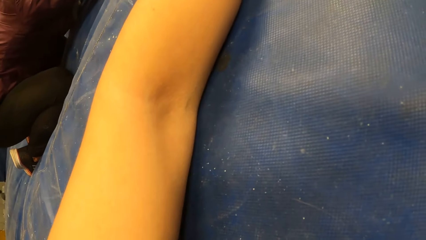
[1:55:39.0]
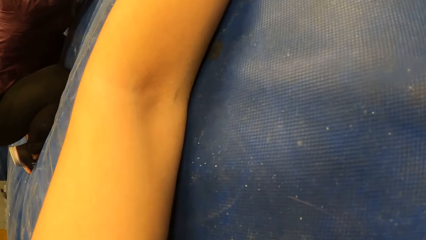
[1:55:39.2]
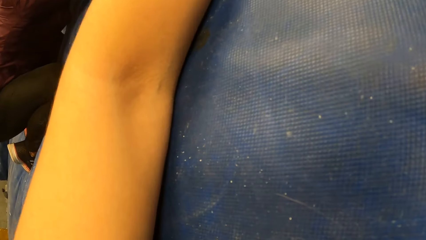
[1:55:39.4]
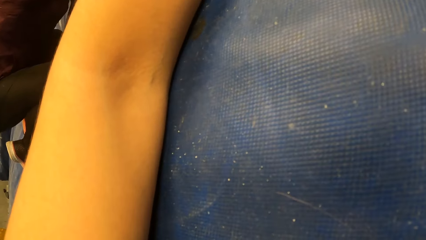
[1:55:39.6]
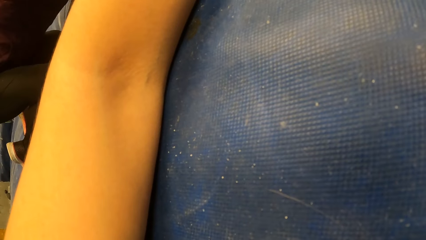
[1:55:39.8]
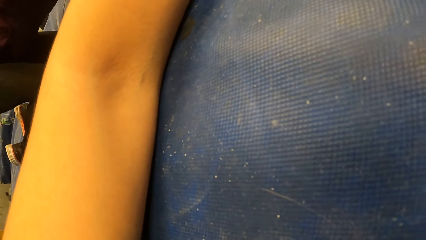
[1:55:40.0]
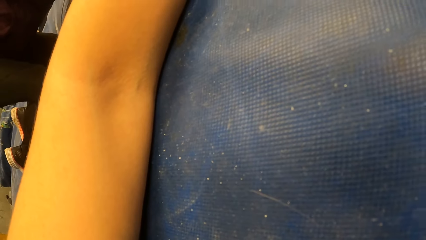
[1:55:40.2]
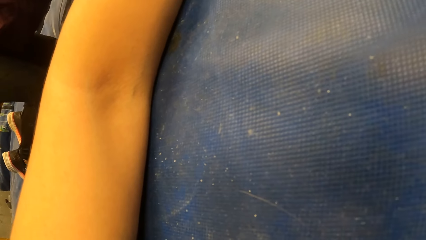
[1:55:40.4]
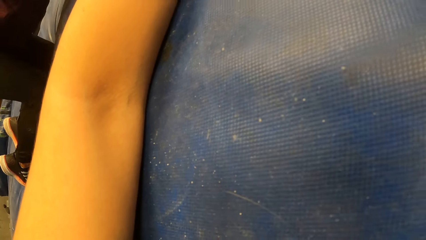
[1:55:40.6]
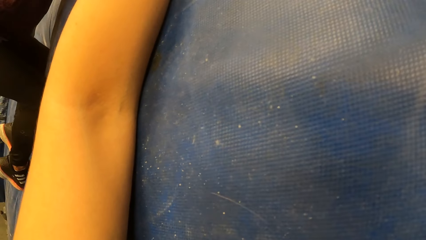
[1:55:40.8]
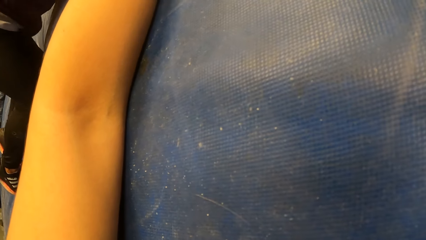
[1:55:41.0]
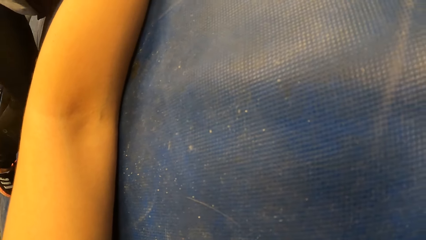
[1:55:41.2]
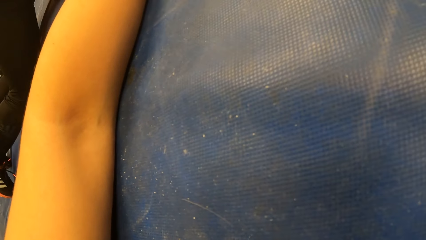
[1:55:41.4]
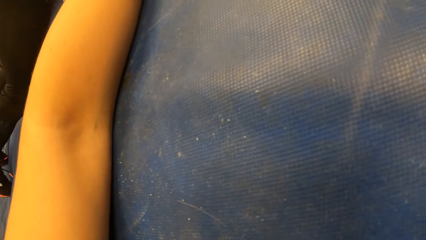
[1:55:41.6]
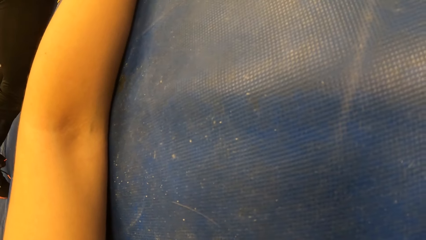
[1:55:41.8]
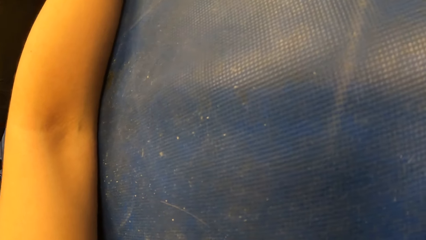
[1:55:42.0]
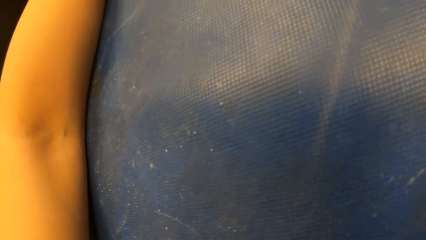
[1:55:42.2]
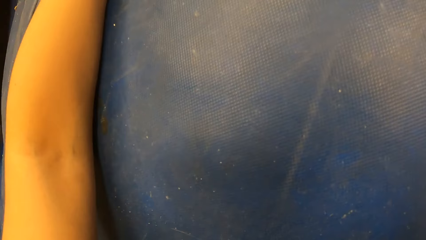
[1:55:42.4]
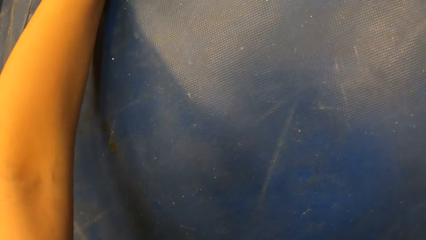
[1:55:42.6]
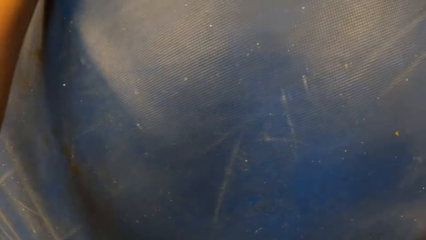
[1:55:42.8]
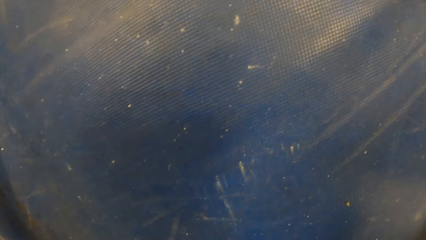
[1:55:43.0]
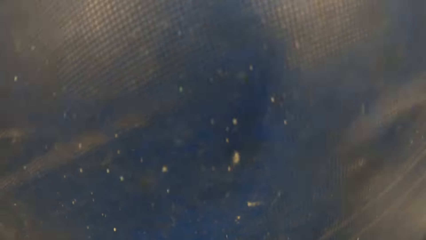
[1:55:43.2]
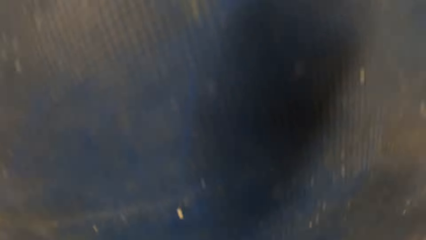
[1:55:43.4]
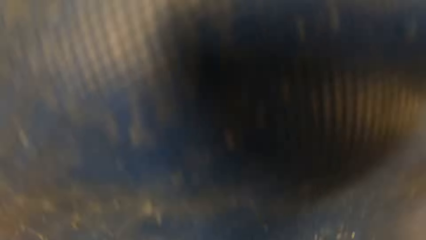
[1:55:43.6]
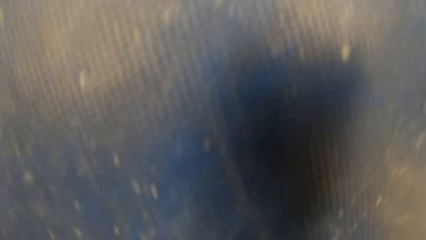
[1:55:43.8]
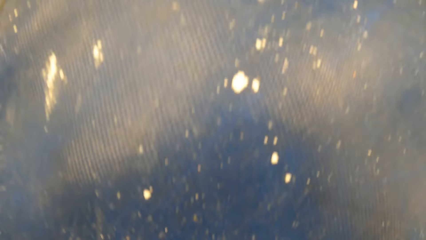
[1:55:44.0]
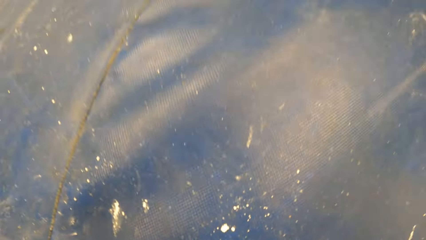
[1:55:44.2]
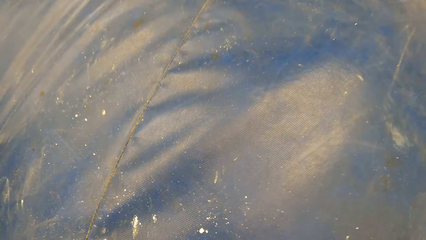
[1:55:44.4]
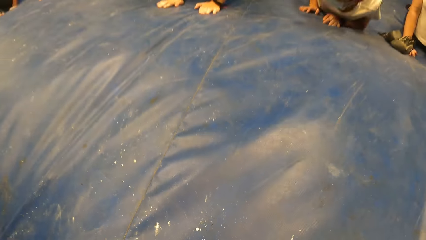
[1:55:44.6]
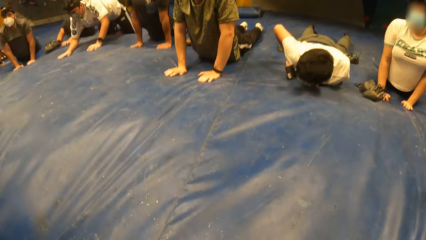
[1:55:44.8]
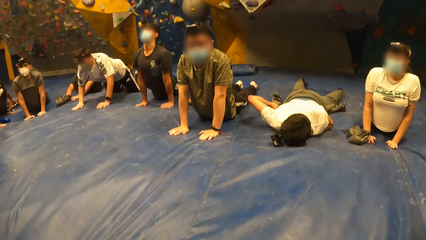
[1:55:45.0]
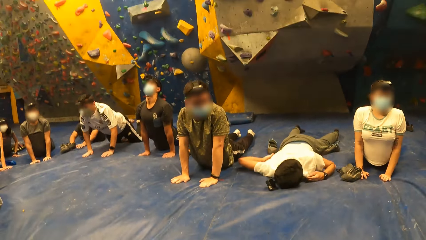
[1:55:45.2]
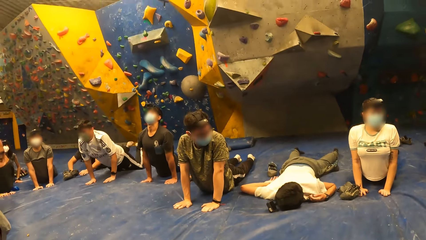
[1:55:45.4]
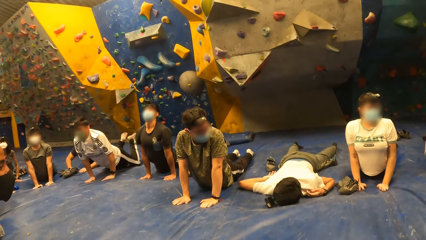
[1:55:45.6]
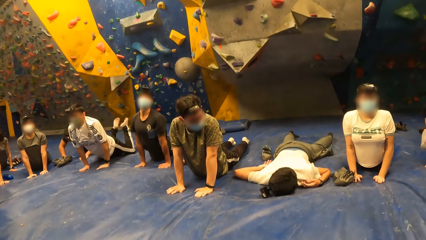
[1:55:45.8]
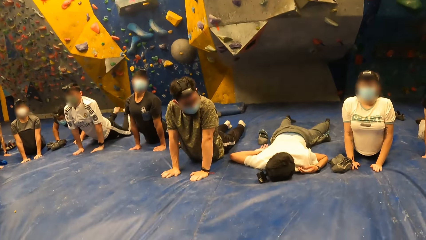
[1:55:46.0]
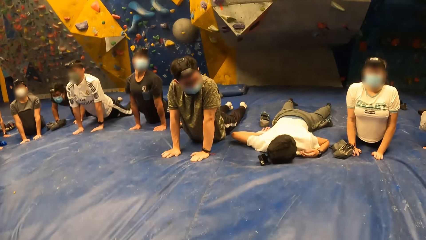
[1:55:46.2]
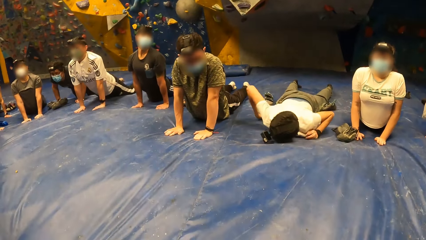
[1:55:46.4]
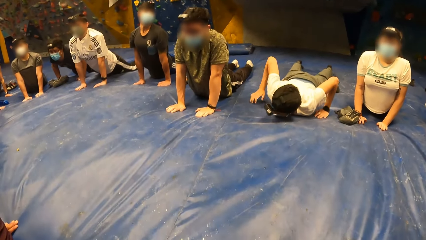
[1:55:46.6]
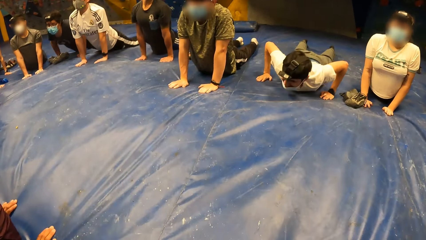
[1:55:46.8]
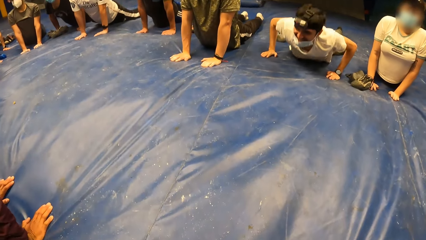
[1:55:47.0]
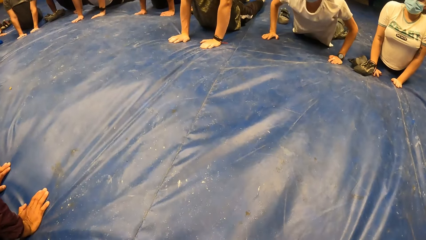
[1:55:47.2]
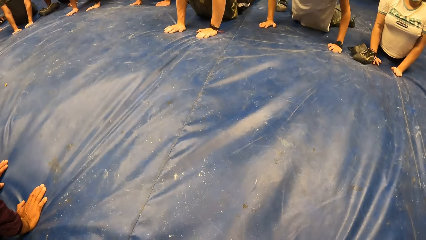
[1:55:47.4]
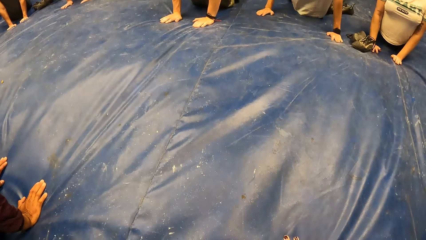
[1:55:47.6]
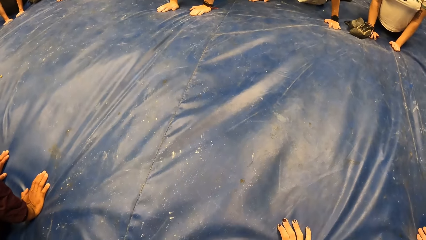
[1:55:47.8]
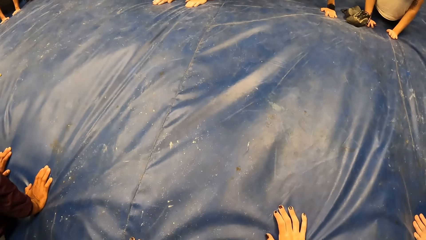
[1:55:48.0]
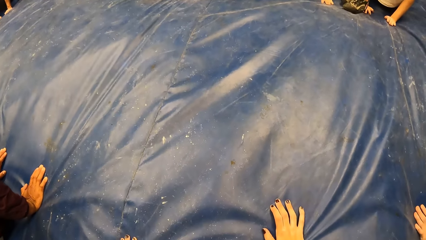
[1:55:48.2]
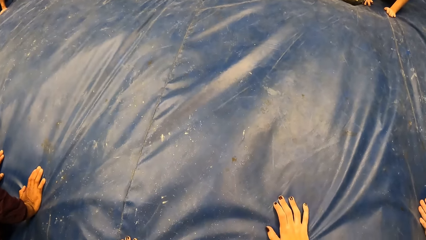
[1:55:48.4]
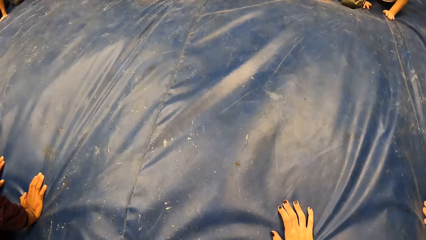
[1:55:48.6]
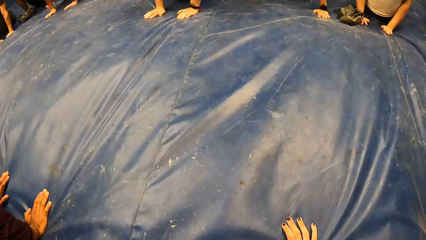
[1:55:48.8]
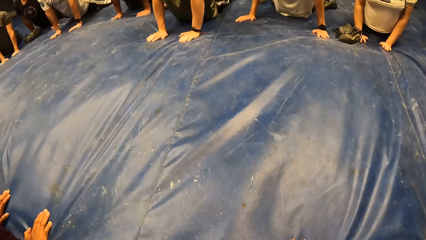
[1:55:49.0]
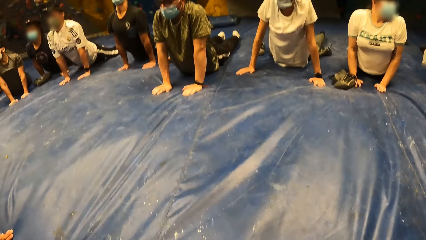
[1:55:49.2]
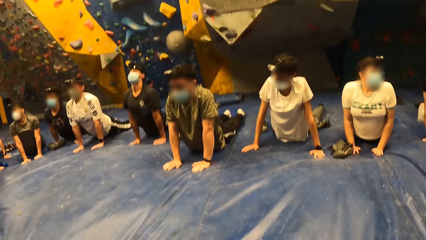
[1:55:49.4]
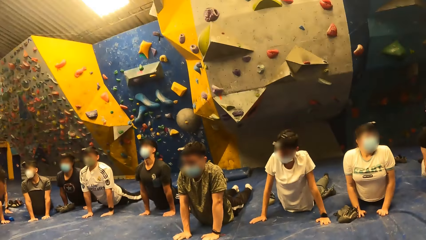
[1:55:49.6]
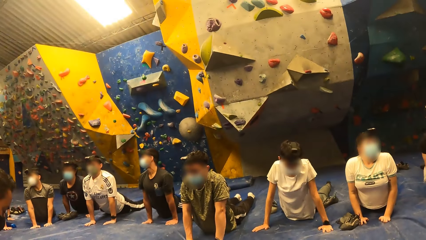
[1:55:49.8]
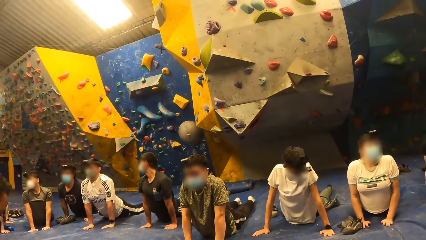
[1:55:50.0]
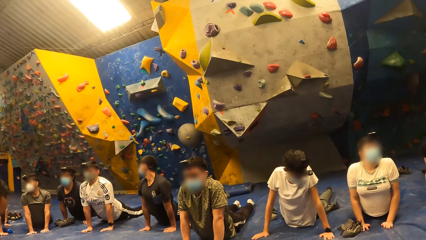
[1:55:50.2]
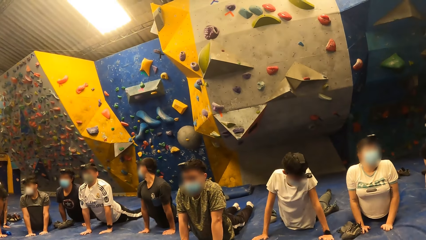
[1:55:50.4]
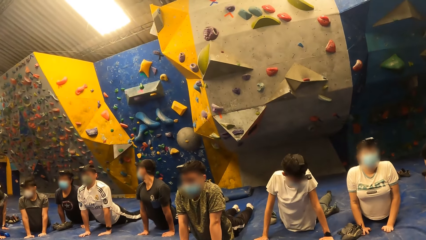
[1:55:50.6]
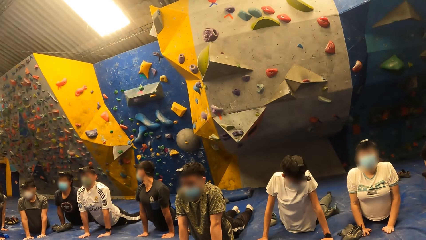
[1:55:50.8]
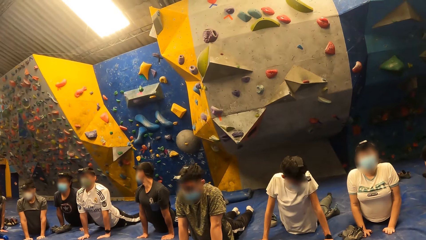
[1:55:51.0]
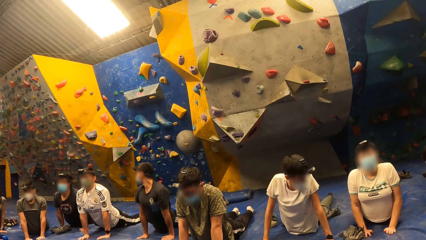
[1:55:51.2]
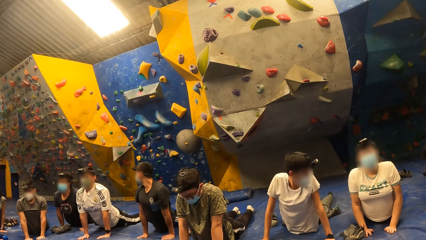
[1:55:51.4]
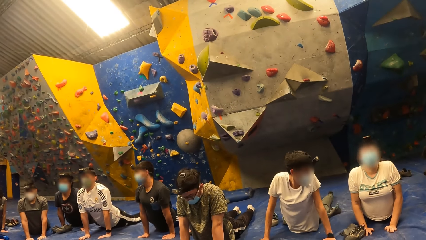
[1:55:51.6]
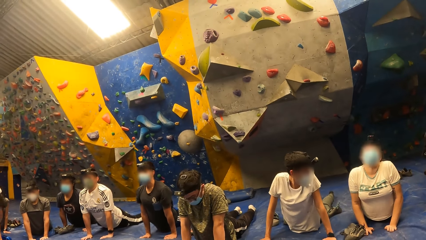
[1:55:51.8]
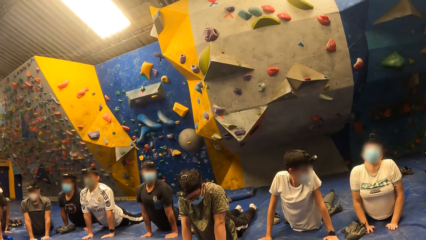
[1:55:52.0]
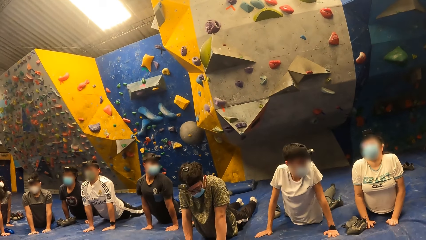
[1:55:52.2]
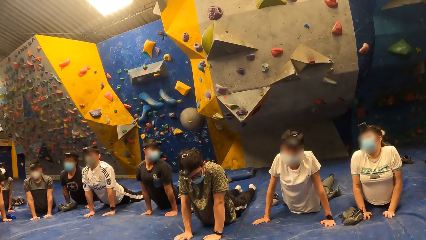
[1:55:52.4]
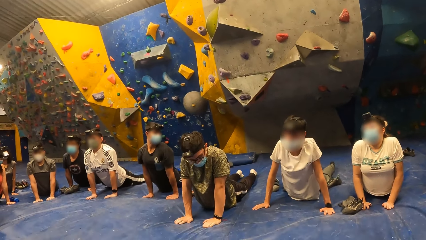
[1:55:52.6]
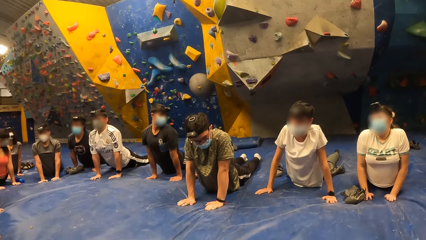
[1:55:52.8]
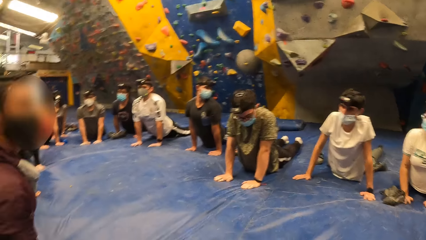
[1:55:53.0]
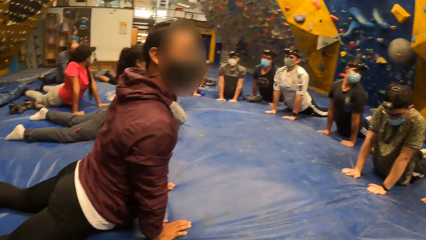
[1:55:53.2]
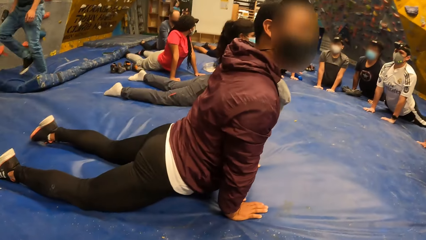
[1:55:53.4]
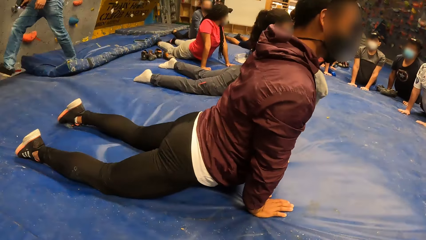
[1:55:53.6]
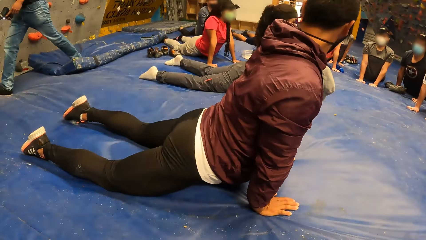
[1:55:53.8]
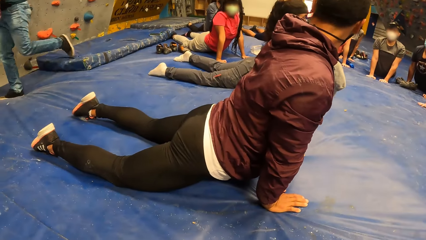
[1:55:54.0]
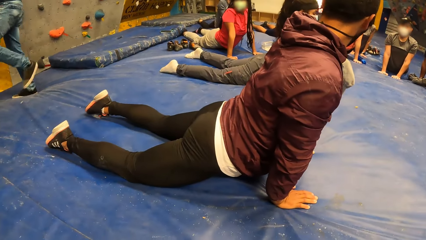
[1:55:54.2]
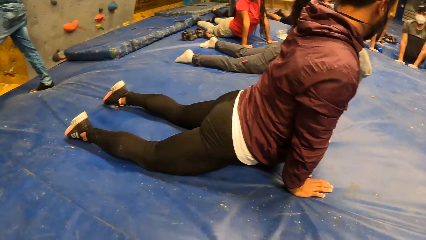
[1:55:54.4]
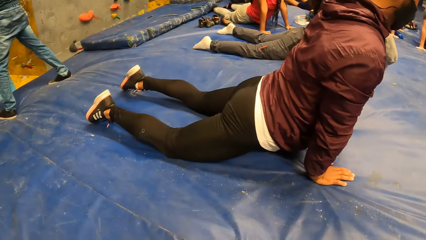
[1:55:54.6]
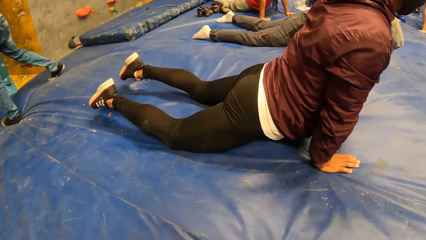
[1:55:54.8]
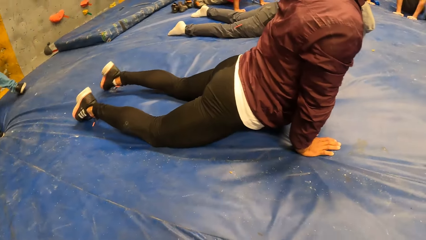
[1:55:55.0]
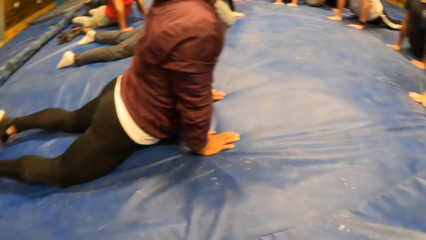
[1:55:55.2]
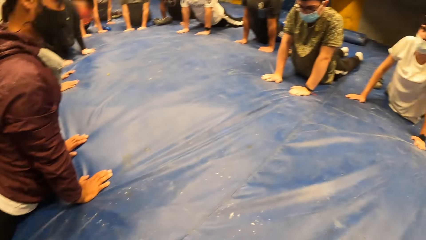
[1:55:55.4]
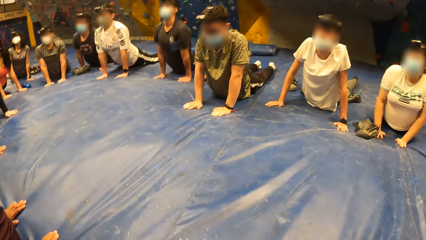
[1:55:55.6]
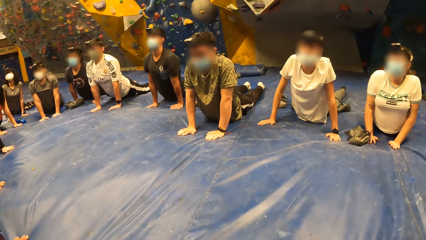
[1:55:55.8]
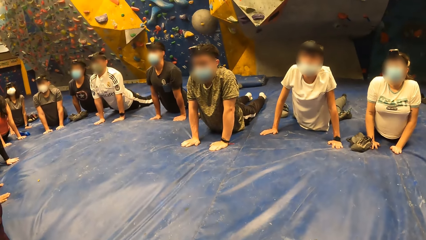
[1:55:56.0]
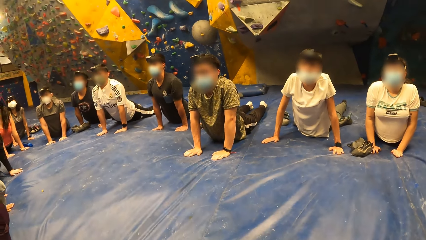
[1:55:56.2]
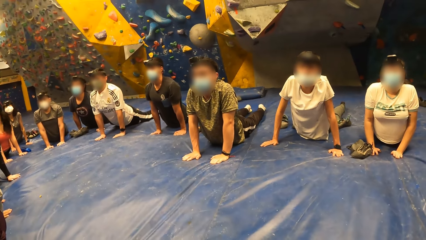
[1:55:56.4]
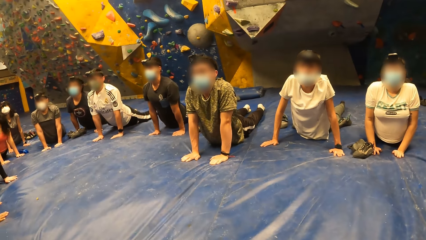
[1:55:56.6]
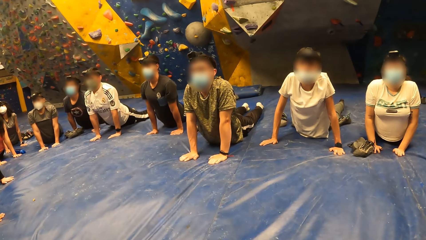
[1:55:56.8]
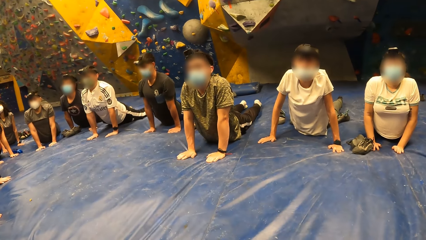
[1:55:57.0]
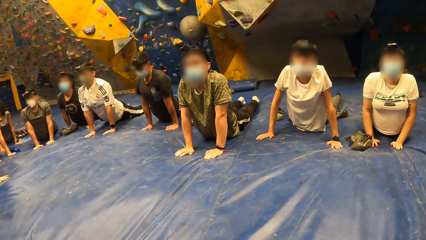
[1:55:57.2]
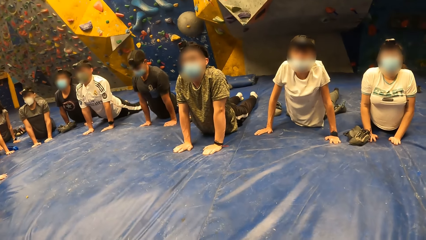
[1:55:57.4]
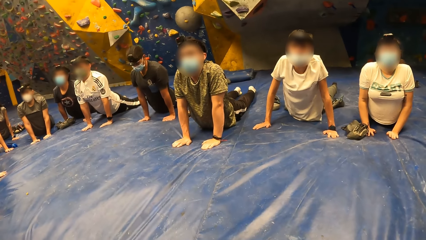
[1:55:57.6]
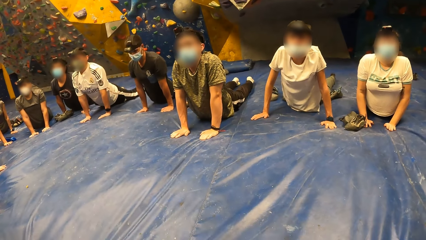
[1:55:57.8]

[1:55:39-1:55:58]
The camera wearer raises her head from the floor. She looks around. A man stretches his legs on the cushion.
